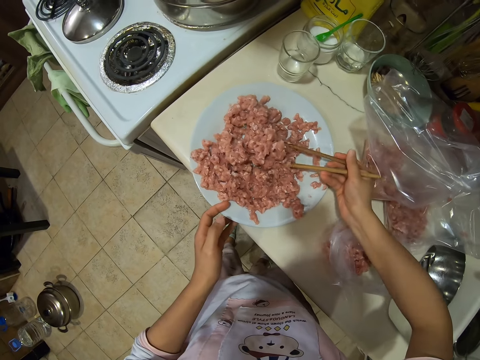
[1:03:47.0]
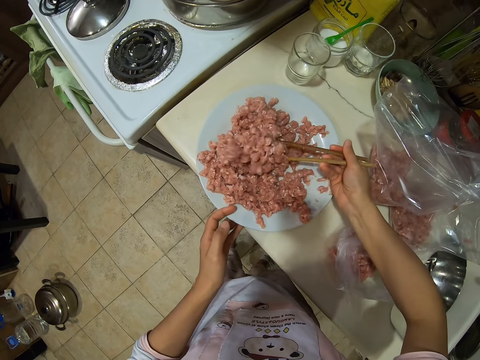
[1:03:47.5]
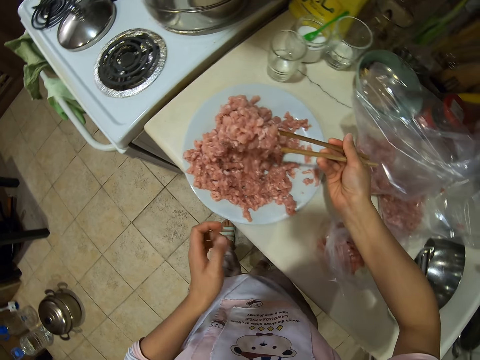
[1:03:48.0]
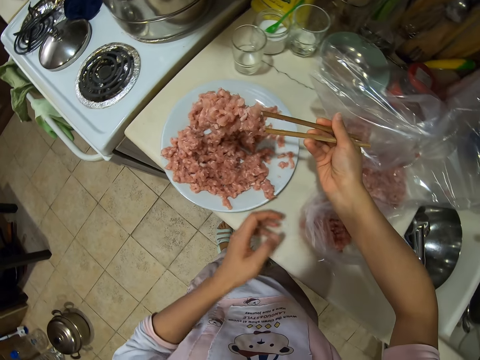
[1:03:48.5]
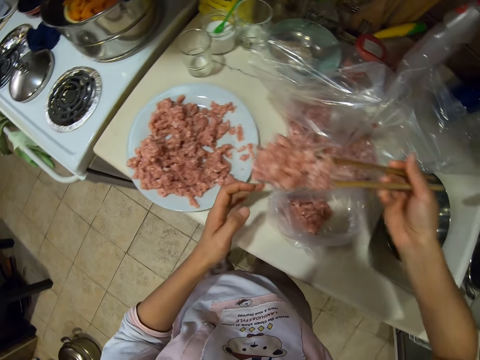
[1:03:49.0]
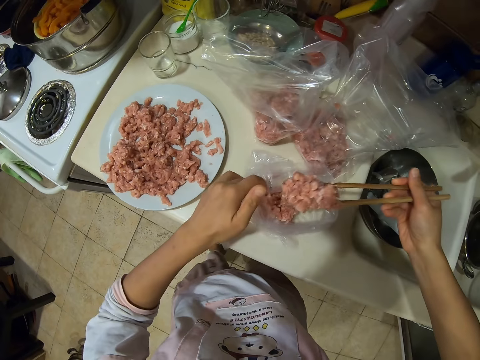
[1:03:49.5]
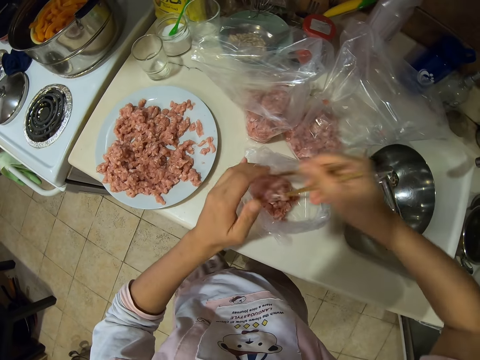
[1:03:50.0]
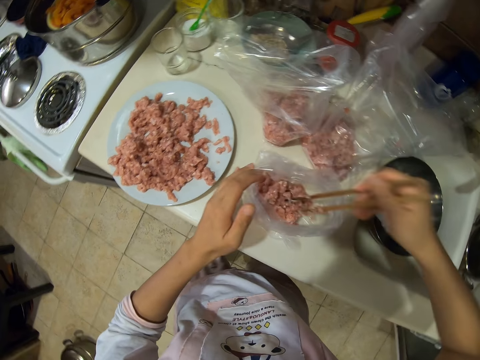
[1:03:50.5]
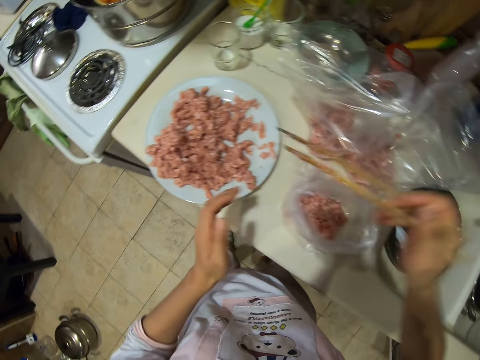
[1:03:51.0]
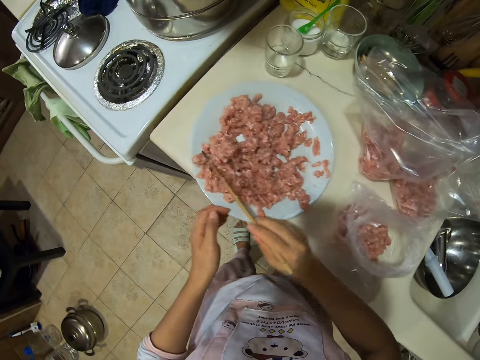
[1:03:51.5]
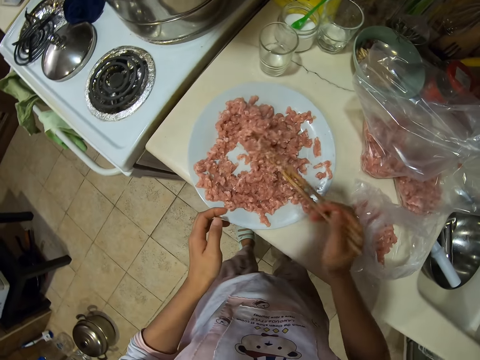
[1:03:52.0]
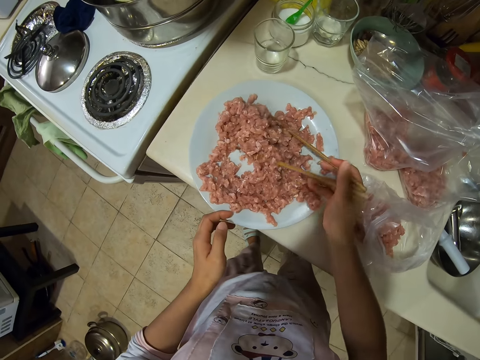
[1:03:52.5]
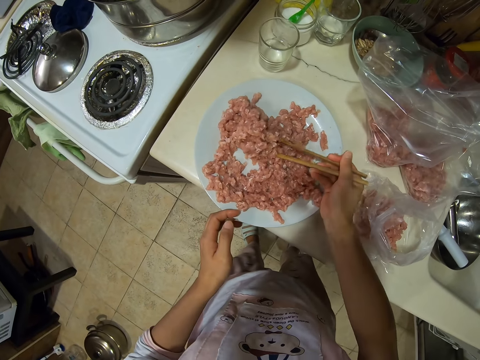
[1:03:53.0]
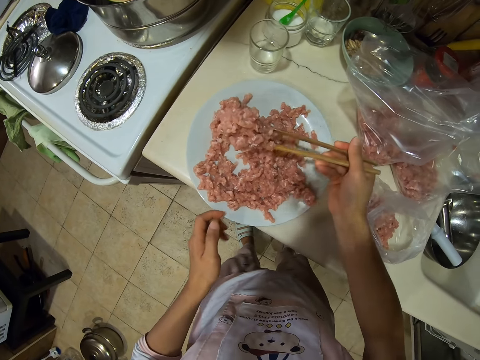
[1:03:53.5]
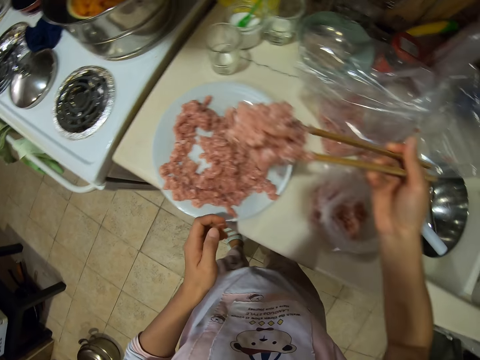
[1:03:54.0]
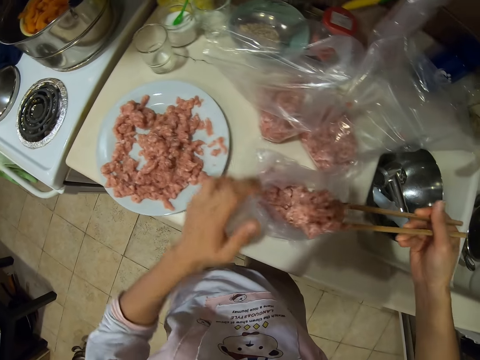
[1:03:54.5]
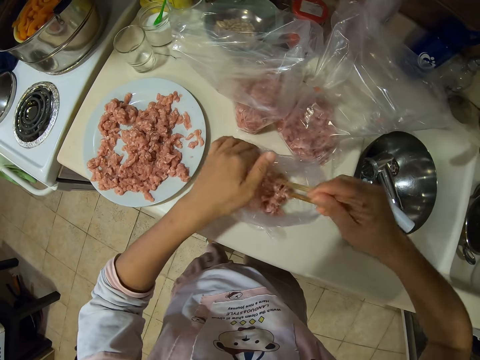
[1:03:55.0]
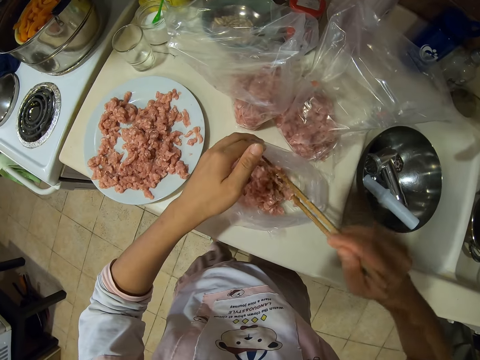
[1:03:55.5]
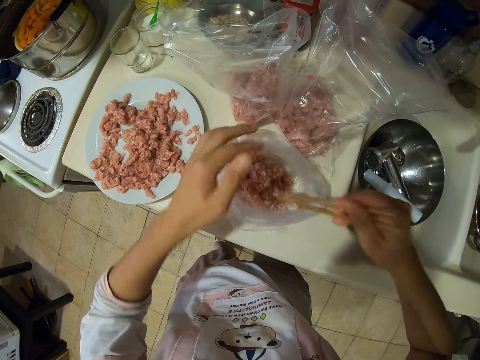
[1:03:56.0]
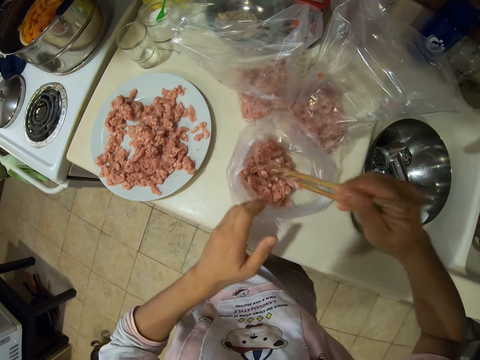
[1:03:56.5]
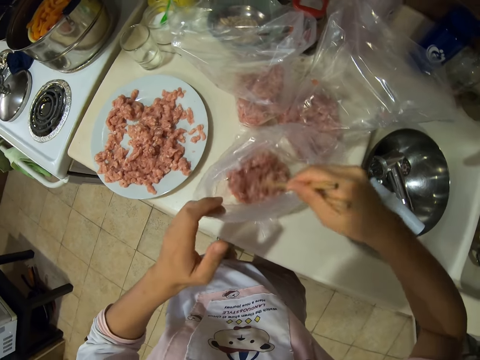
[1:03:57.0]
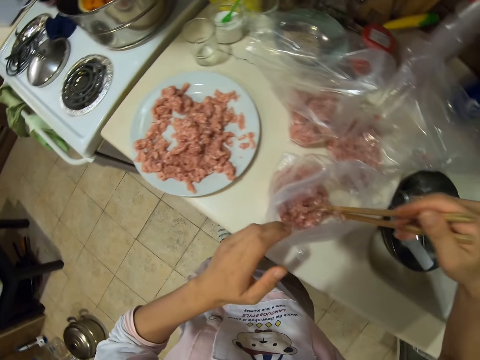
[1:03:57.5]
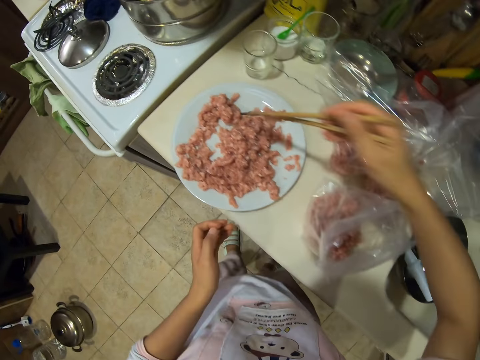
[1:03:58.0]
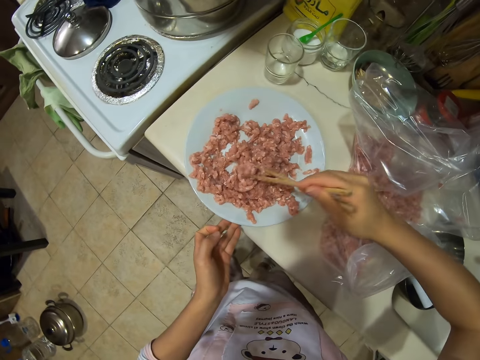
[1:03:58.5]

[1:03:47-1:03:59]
The camera wearer takes meat and puts the meat in nylon paper. They take the meat and put the meat in the nylon paper.

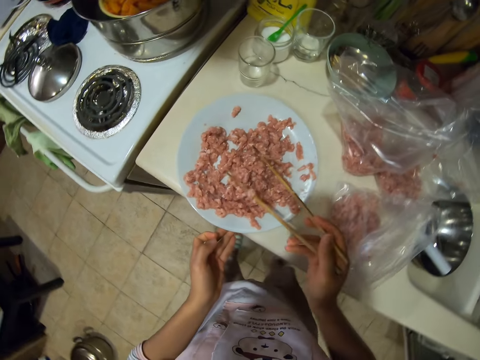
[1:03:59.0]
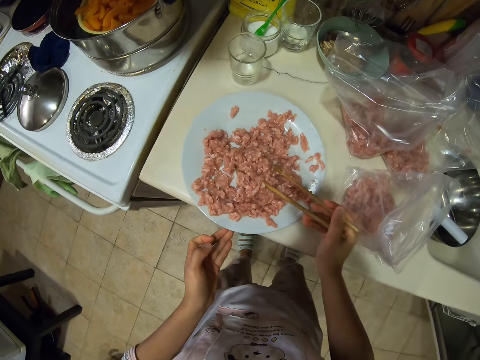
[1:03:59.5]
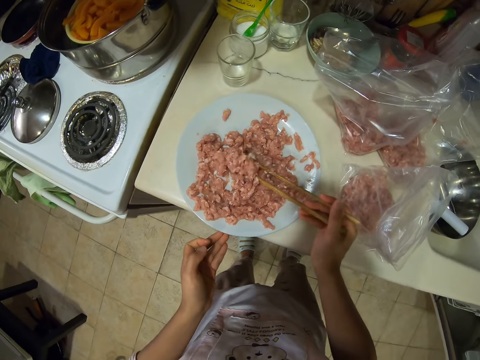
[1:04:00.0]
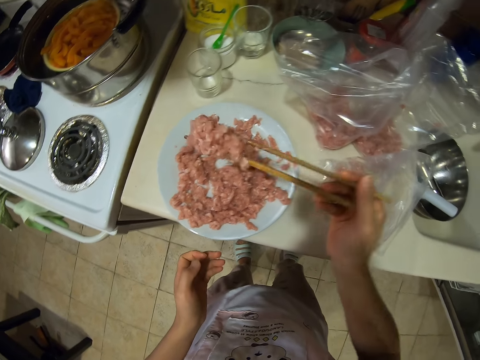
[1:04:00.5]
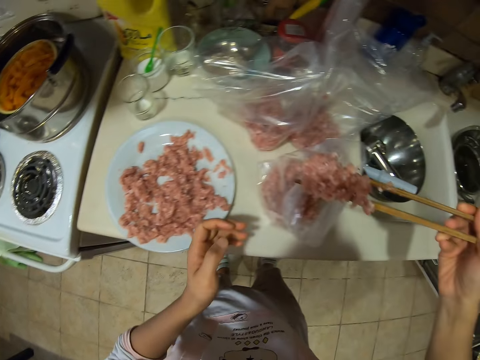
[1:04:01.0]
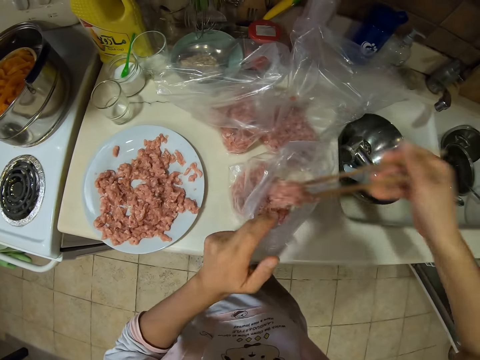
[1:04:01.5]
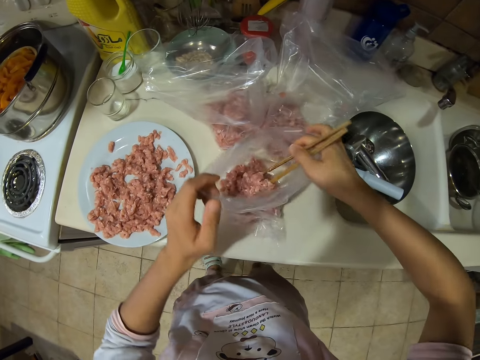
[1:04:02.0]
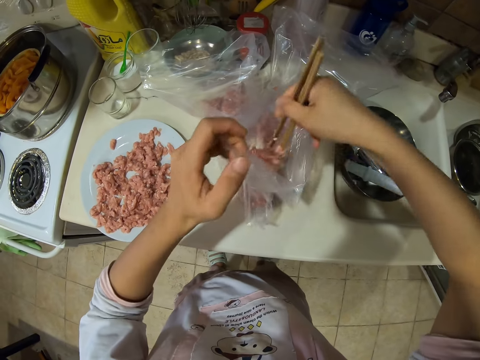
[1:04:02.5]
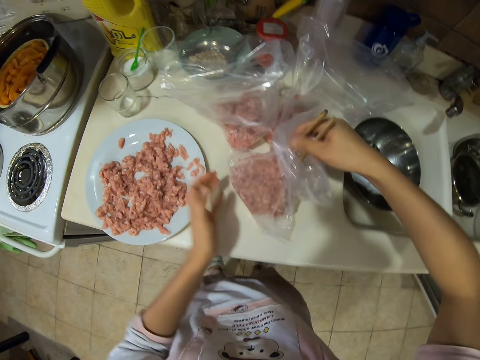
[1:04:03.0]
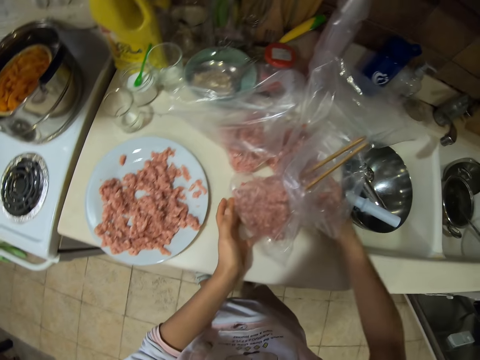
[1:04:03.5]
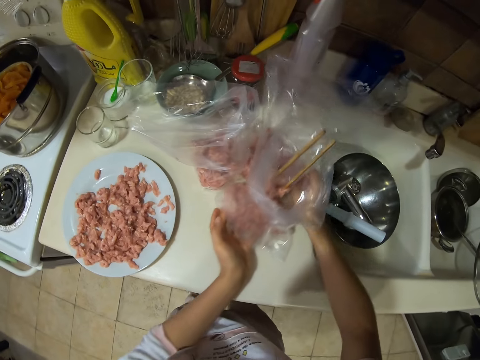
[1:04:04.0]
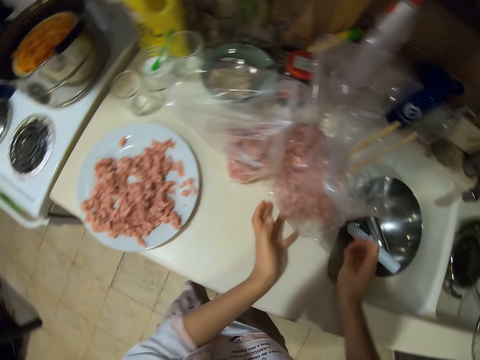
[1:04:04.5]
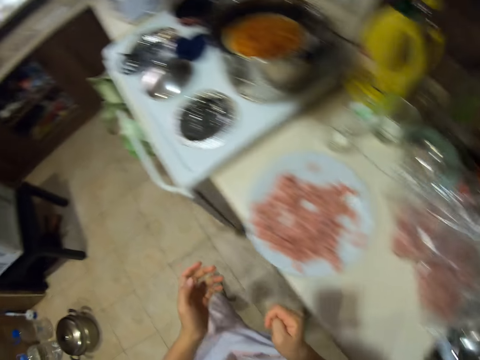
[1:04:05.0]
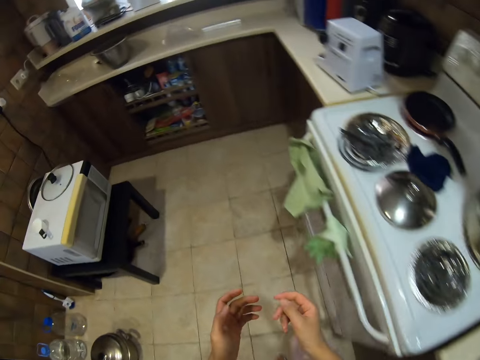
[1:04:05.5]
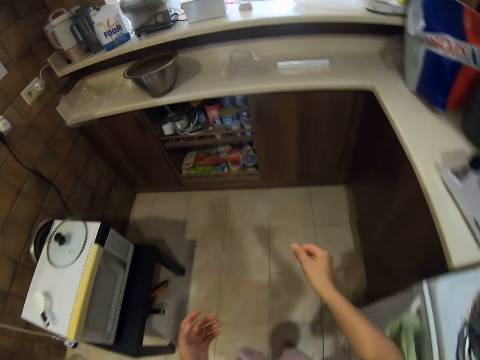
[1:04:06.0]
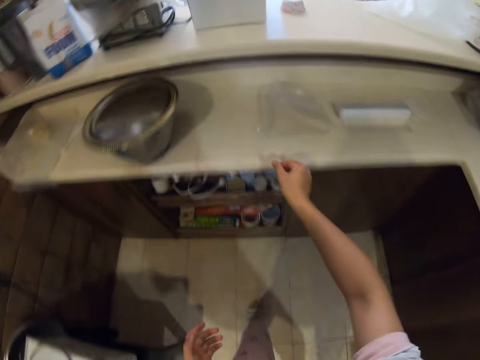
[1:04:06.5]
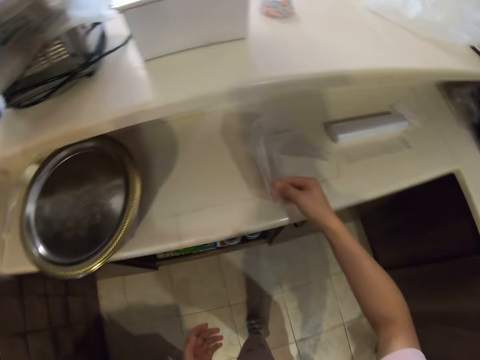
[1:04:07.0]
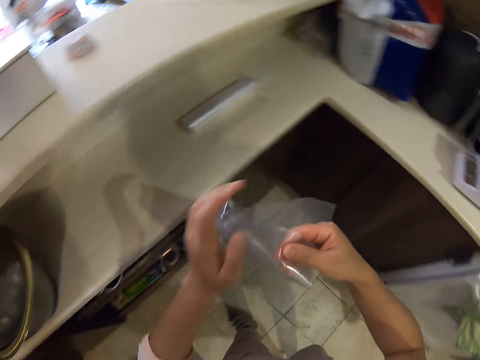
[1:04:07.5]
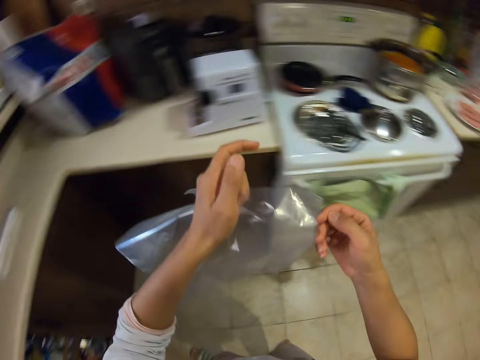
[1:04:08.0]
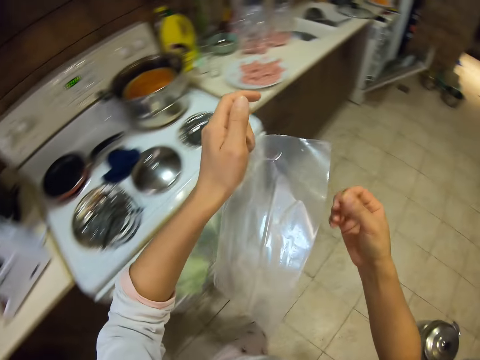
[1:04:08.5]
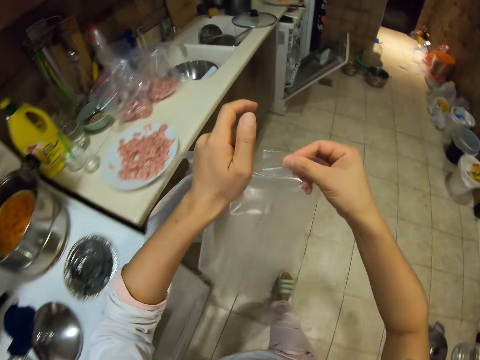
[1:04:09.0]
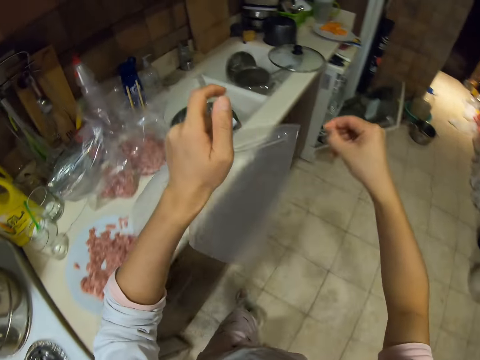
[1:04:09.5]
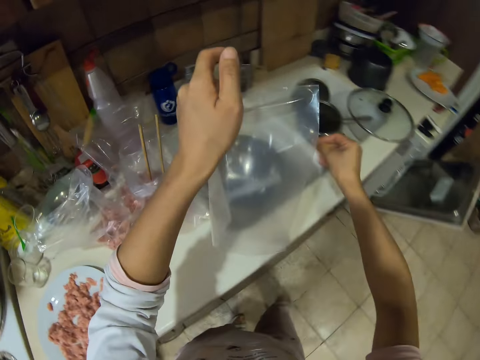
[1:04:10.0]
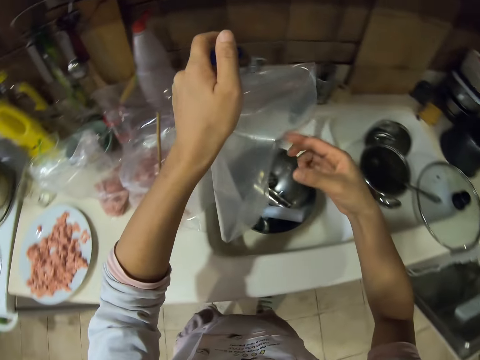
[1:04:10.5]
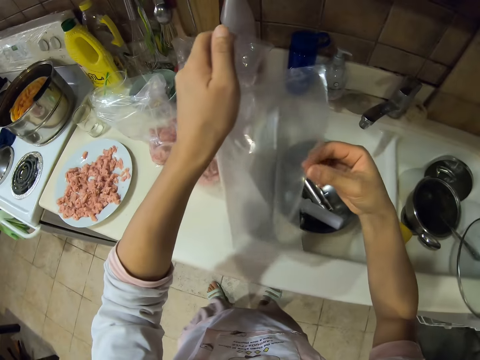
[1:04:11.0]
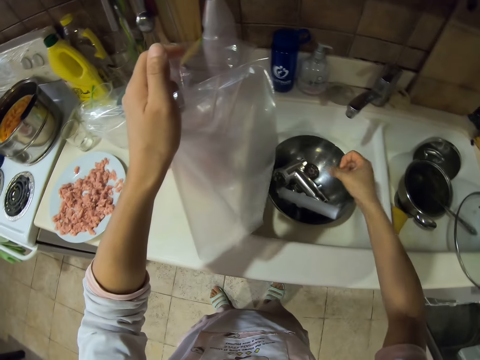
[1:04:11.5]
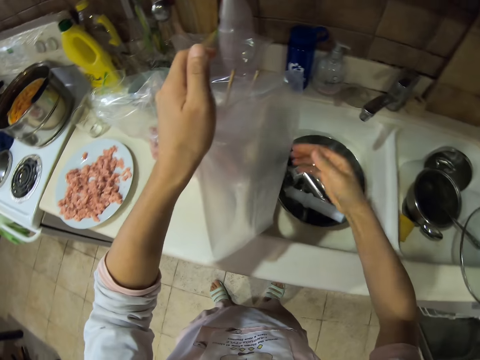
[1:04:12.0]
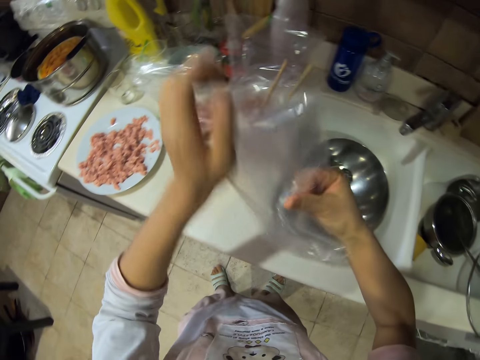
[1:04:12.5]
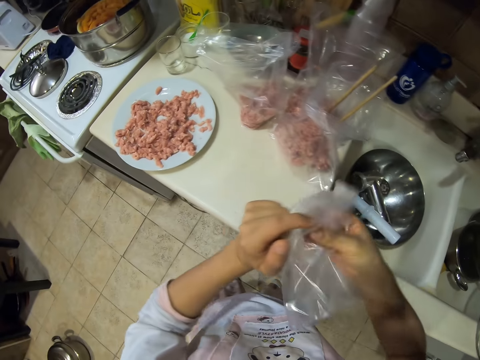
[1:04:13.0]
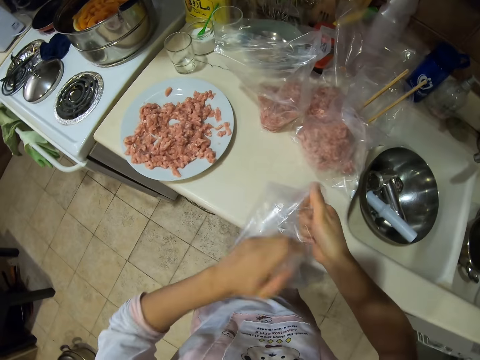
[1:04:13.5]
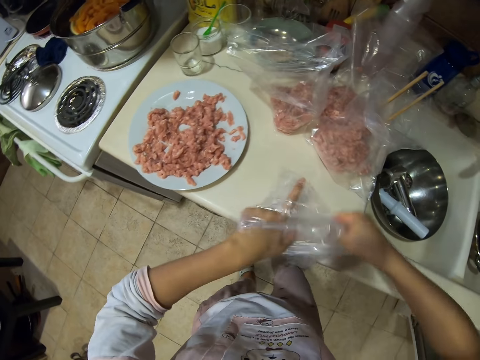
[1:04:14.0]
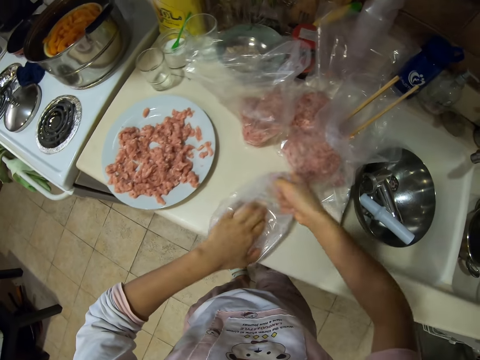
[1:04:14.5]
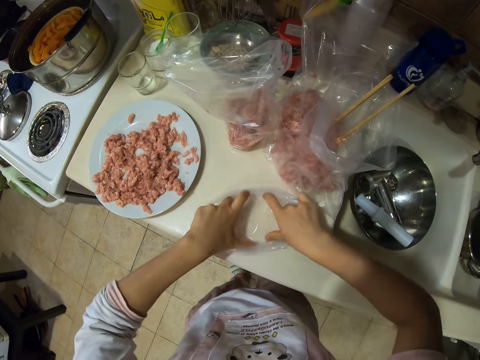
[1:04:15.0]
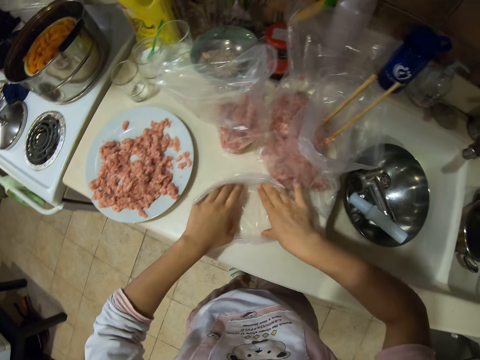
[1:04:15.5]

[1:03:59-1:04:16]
The camera wearer takes meat, puts the meat in nylon paper and stretches the nylon paper. They move the paper with meat on the table. They walk around the house. They pick a paper from the kitchen shelf. They open the paper. They walk. They open the nylon paper. They put the paper on the table.
